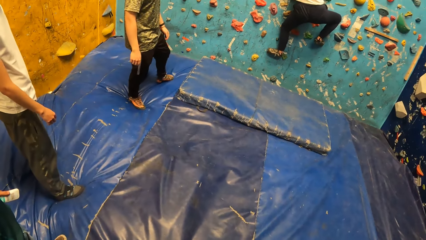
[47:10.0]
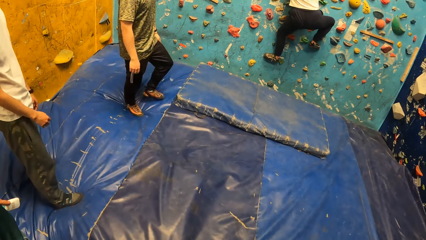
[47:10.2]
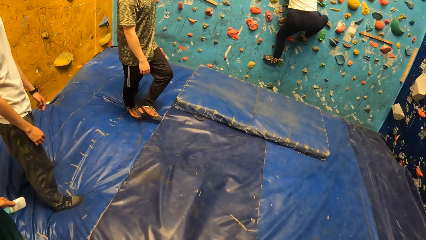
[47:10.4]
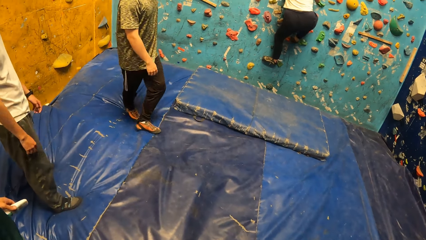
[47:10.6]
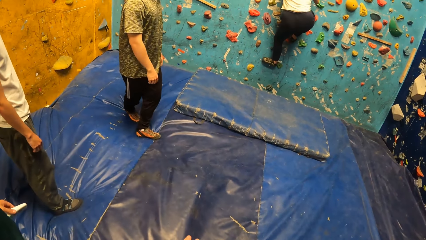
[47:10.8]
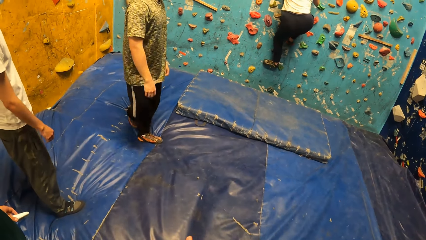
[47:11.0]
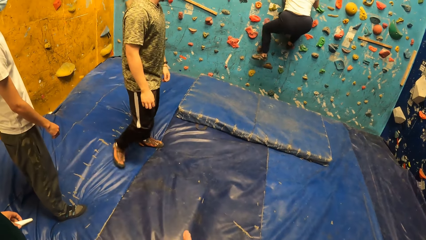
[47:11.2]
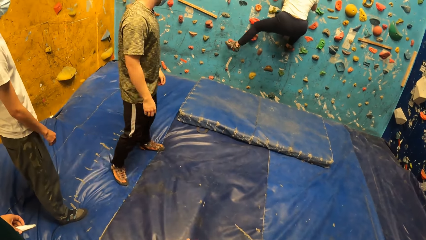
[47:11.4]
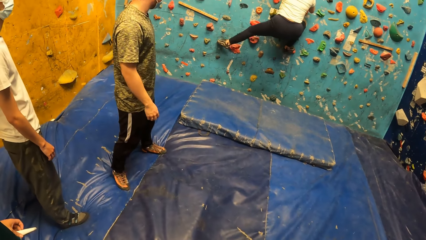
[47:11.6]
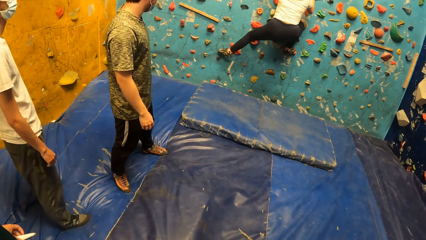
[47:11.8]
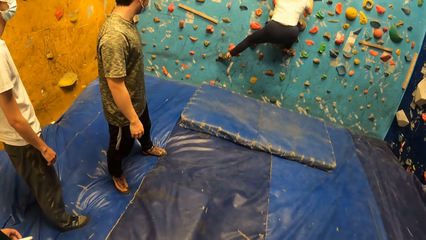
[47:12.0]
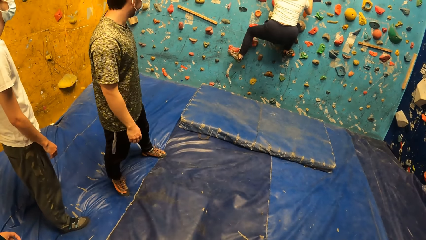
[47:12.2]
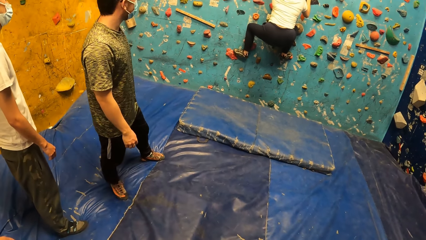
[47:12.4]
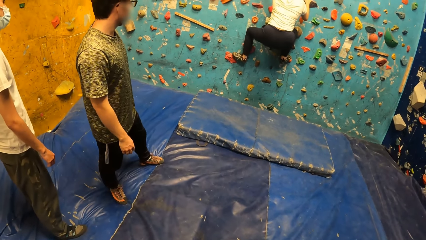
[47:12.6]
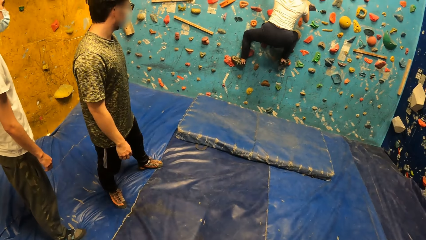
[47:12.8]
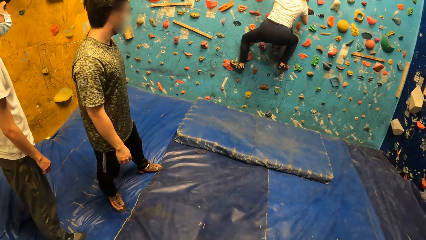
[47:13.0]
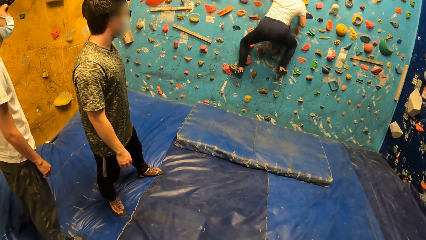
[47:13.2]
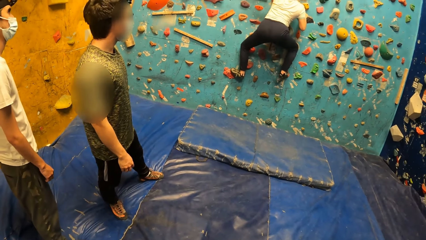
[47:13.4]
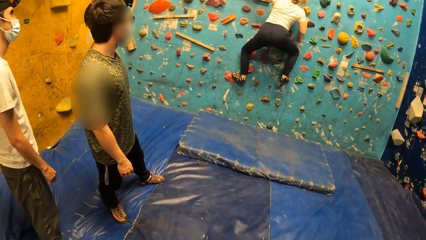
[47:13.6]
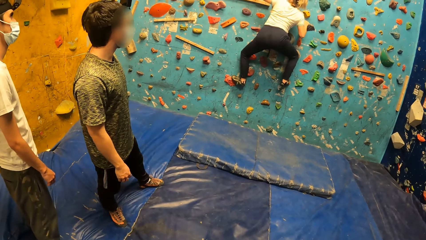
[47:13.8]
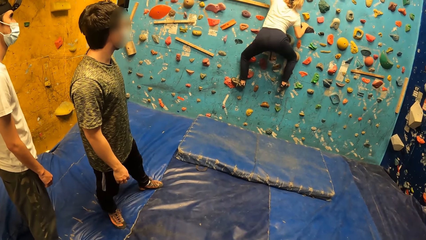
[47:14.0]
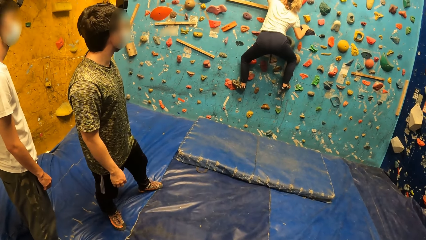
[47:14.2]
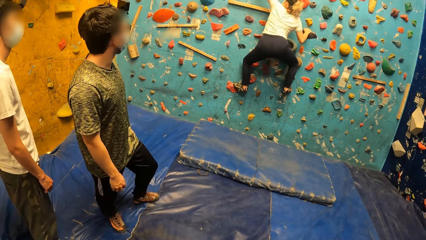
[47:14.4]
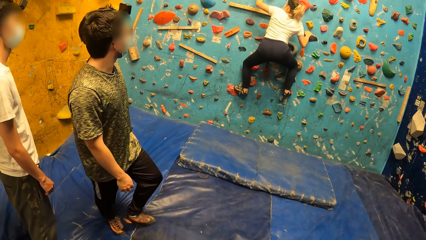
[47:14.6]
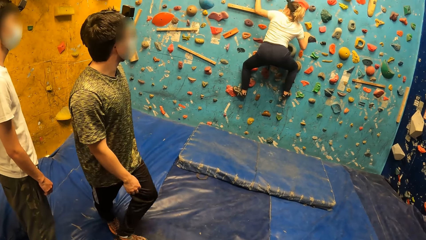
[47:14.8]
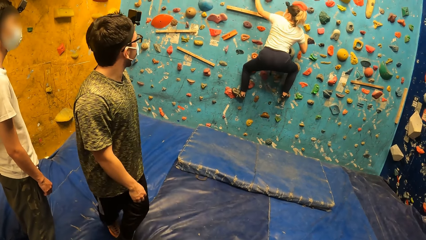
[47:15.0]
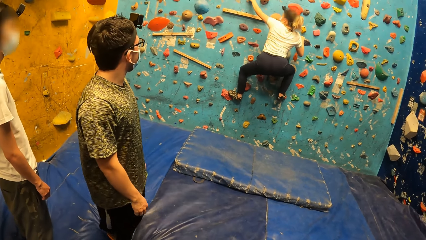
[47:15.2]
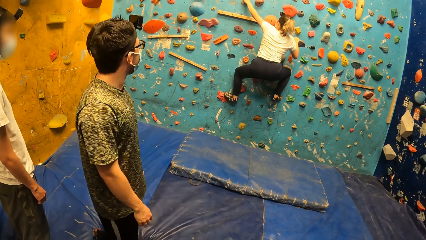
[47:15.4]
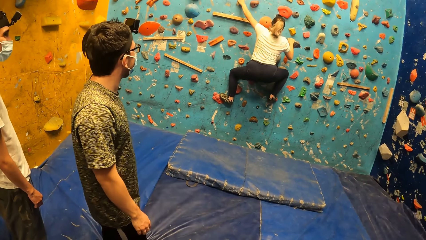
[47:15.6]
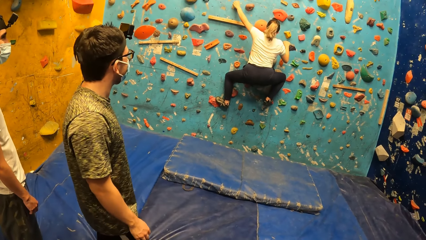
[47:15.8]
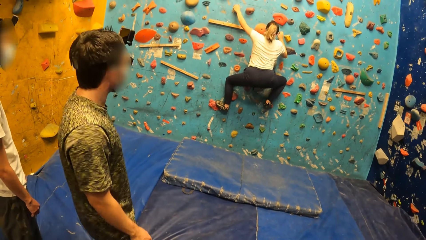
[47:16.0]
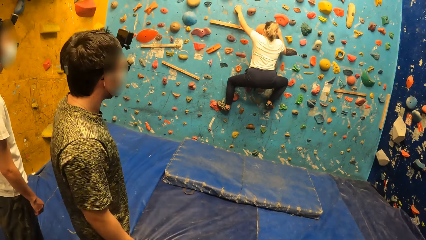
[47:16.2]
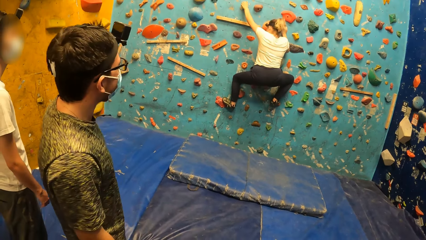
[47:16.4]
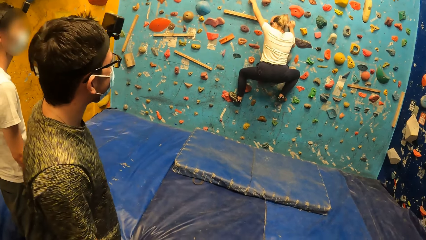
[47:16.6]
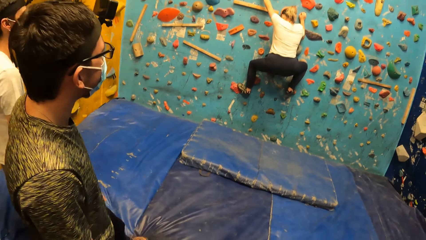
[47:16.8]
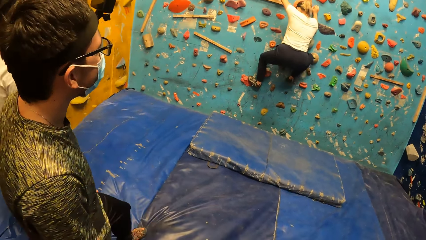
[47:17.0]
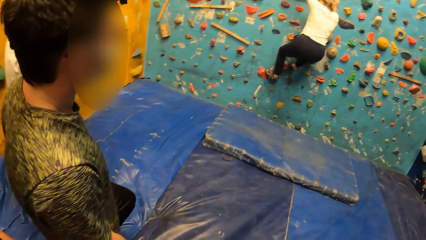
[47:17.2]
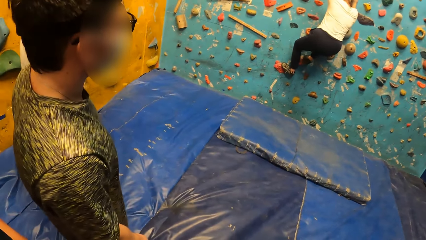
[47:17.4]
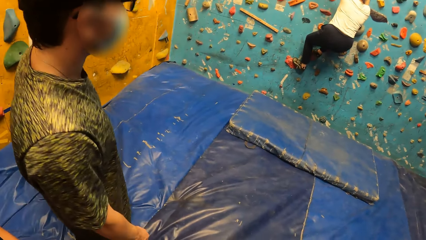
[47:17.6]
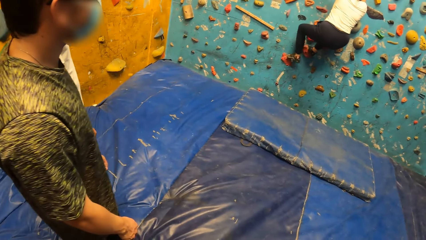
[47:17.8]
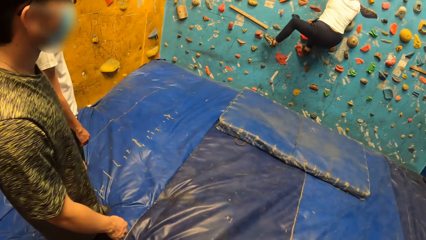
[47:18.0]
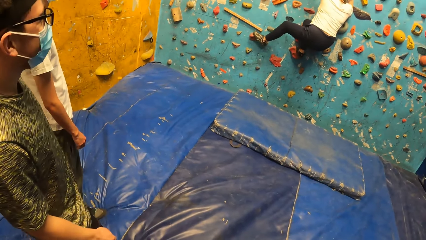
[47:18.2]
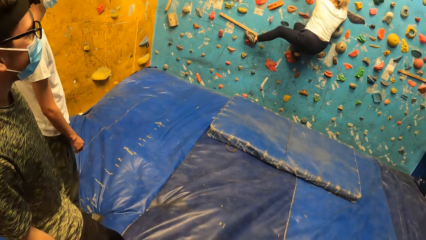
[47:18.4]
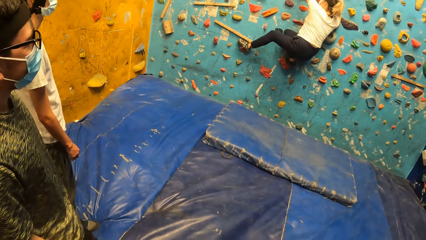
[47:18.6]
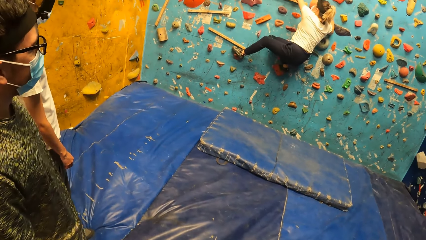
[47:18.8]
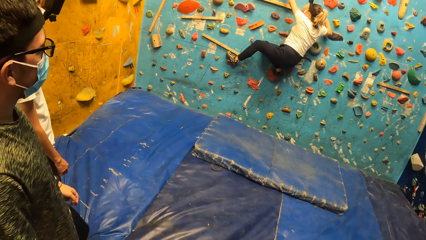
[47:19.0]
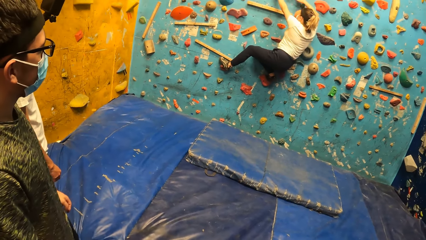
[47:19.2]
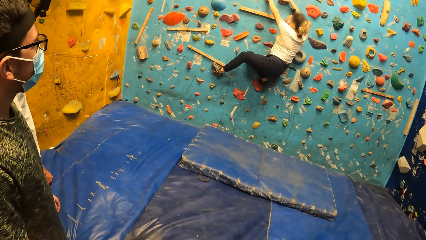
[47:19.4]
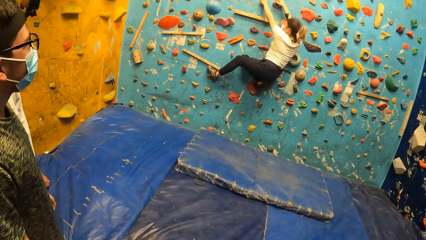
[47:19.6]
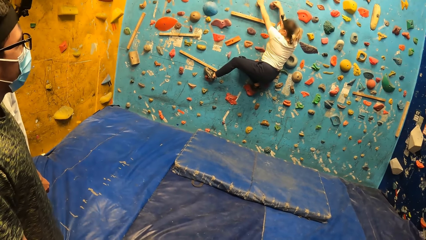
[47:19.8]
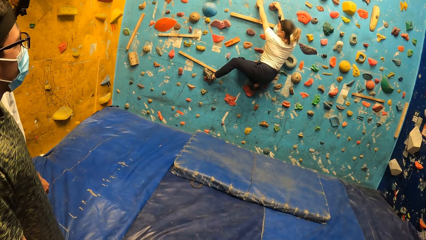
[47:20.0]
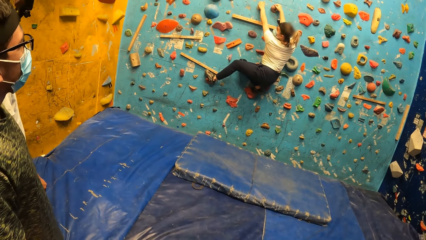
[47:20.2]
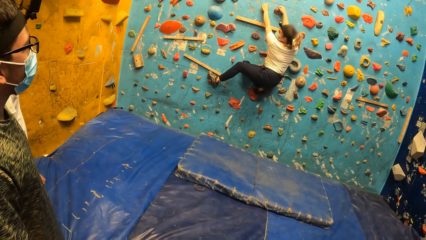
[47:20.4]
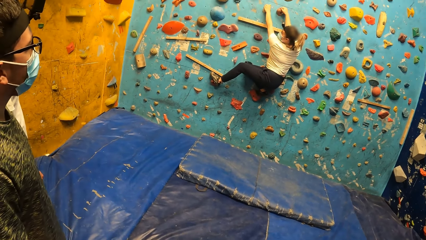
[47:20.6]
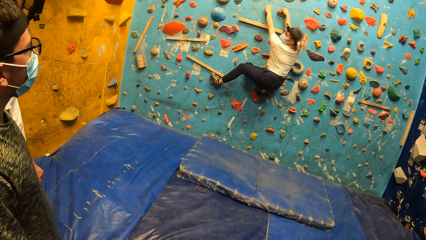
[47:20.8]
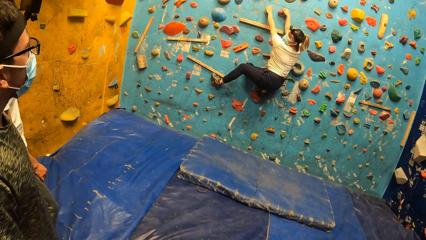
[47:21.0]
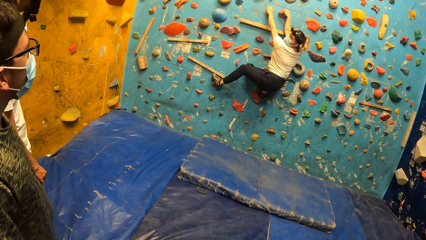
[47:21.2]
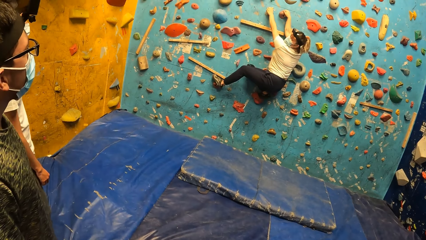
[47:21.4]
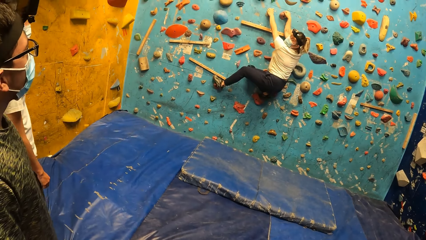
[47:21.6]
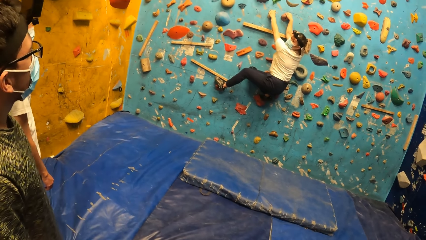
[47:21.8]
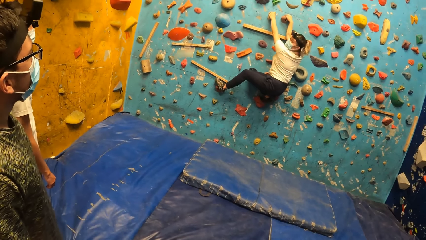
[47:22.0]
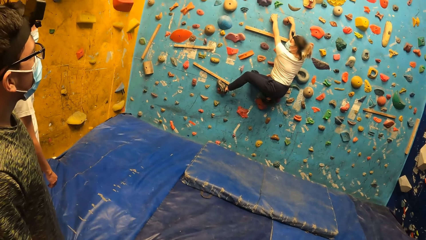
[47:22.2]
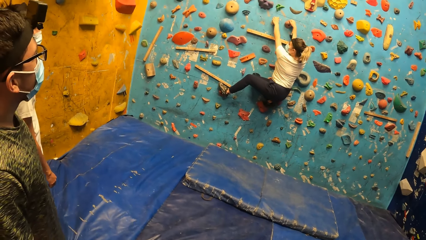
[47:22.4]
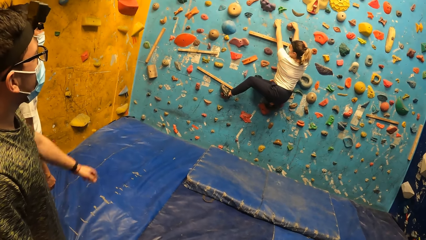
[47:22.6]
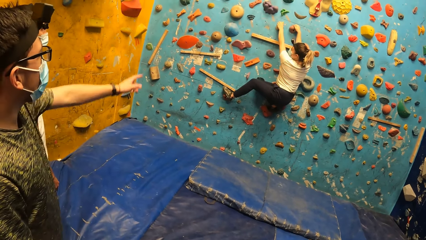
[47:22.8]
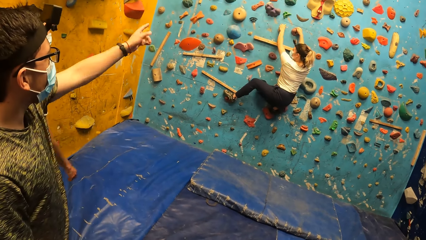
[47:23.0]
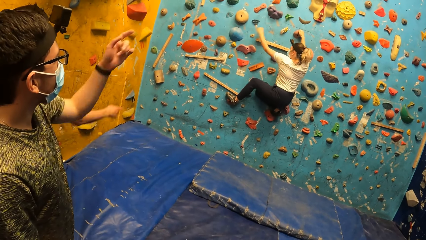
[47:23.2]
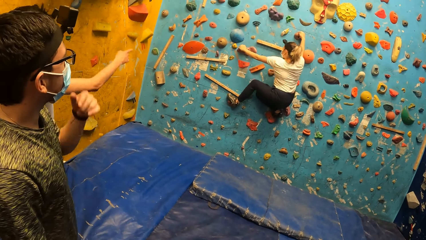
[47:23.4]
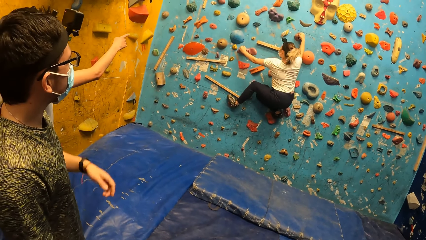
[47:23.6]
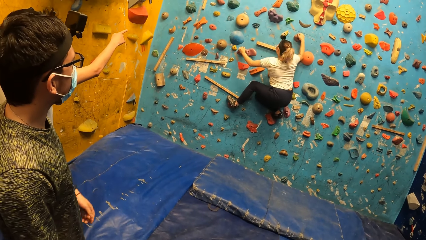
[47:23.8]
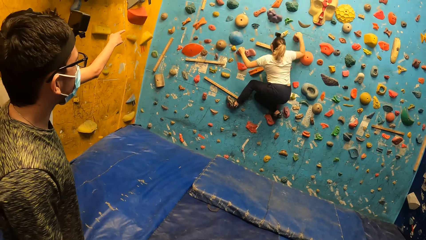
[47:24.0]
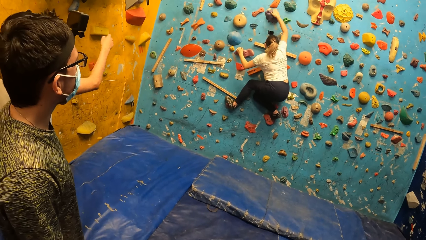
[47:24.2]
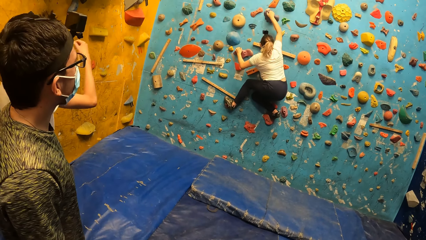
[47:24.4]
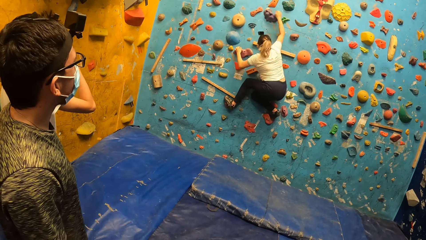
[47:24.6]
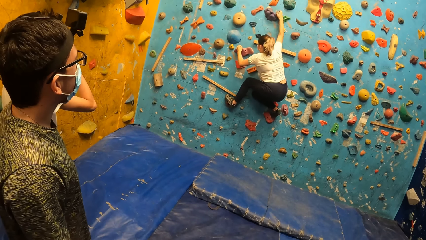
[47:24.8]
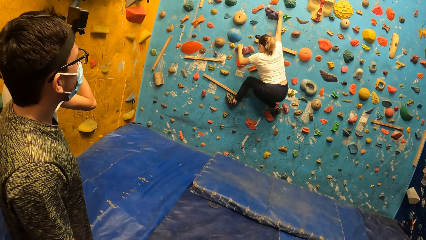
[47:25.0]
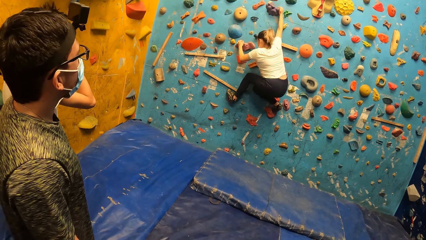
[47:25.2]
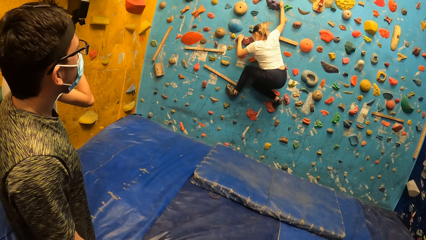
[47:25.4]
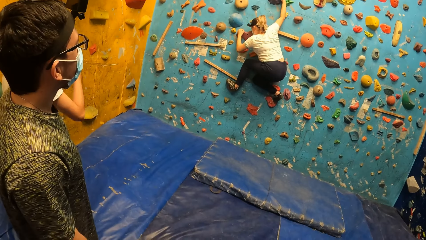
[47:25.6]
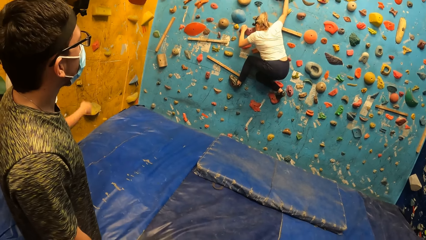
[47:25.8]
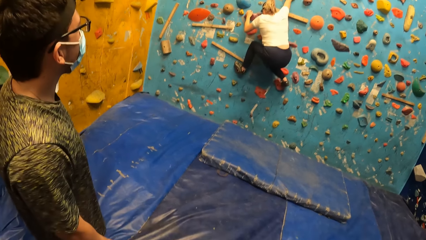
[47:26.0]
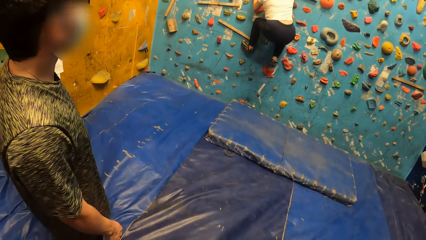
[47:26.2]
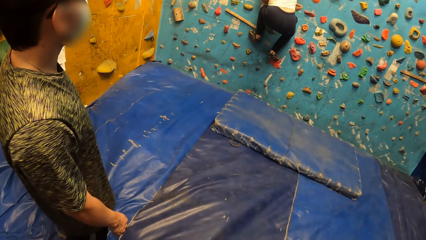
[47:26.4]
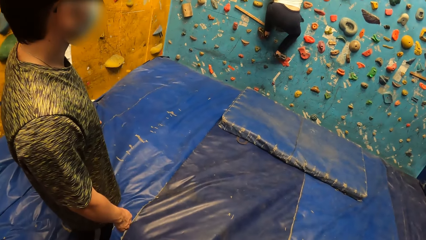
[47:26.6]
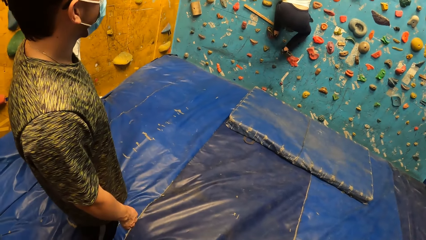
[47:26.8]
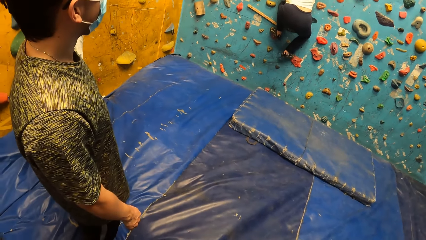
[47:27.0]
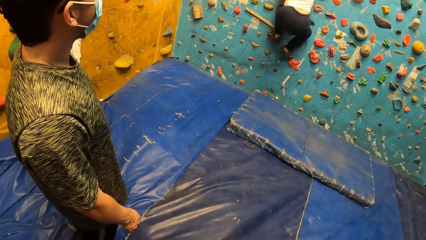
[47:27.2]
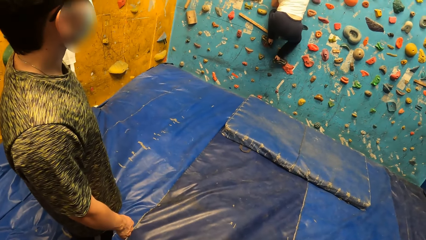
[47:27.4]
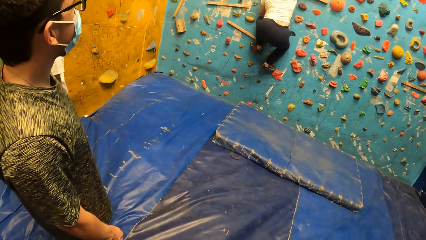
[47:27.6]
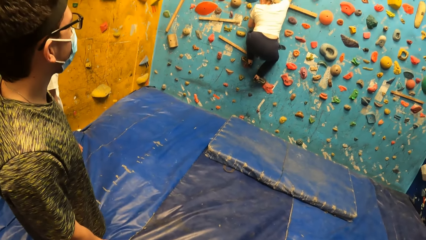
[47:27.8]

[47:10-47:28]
A person climbs at the wall. The person looks at another person. The other person points at the wall. A third person points at the wall. The second person puts the hand down.
